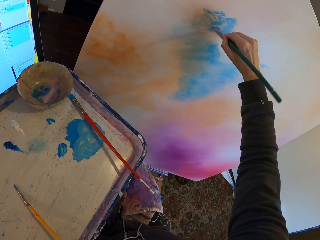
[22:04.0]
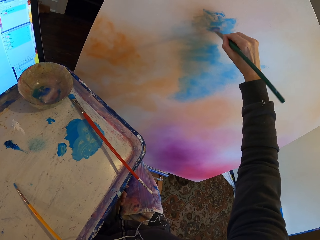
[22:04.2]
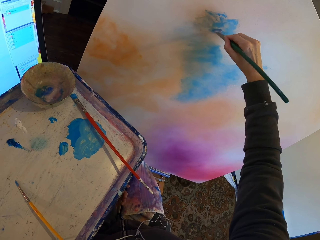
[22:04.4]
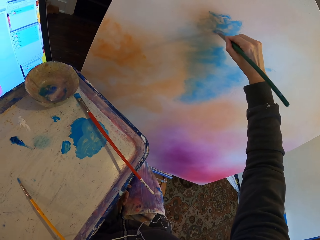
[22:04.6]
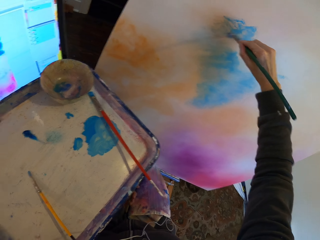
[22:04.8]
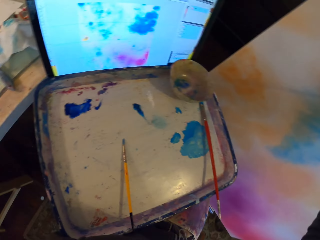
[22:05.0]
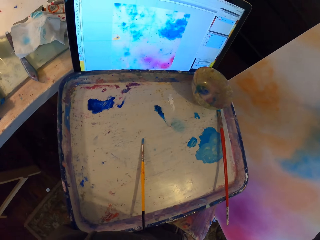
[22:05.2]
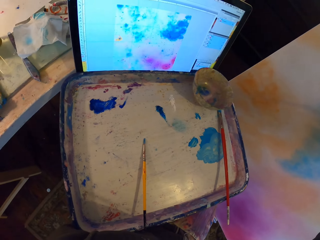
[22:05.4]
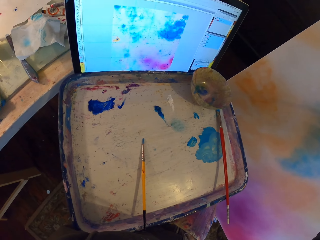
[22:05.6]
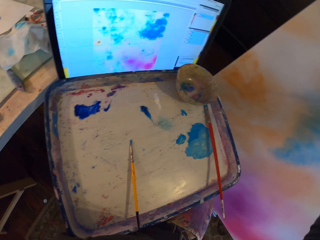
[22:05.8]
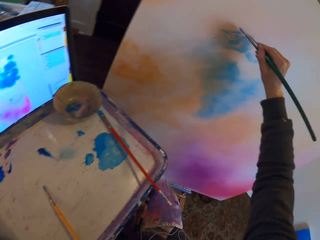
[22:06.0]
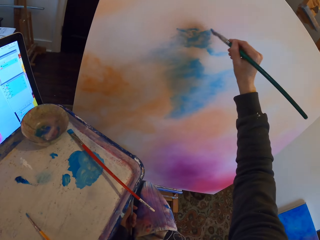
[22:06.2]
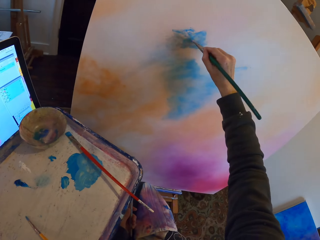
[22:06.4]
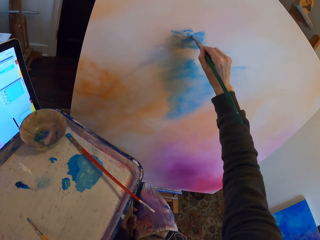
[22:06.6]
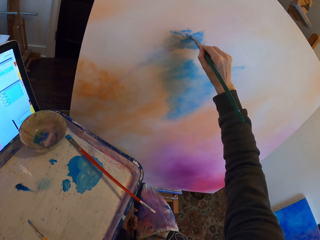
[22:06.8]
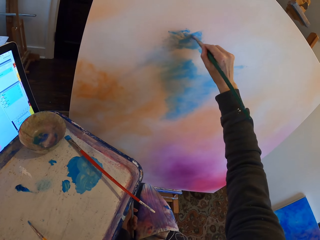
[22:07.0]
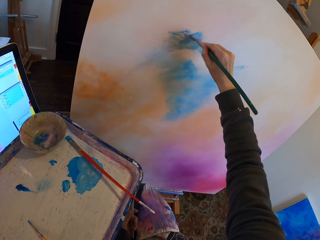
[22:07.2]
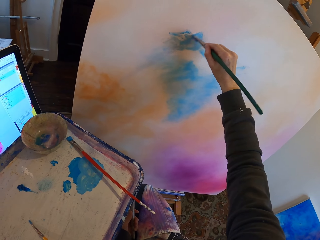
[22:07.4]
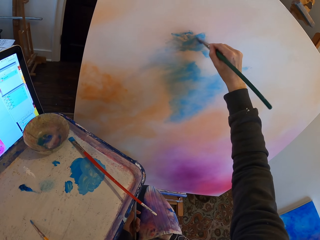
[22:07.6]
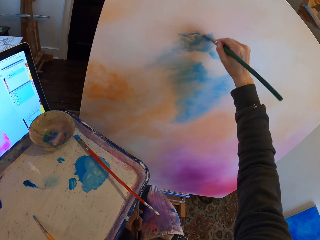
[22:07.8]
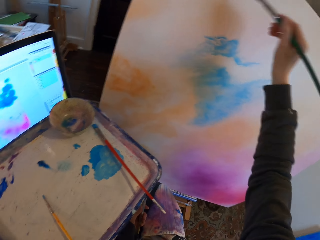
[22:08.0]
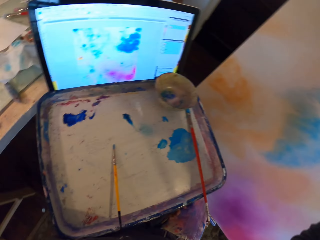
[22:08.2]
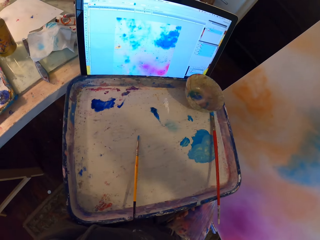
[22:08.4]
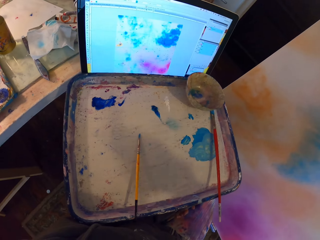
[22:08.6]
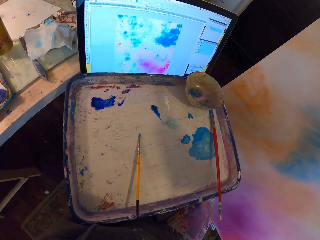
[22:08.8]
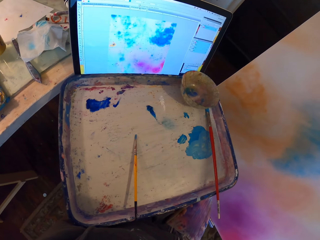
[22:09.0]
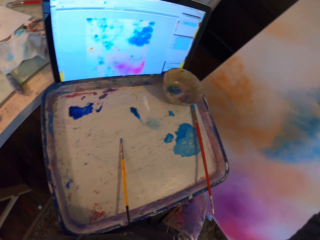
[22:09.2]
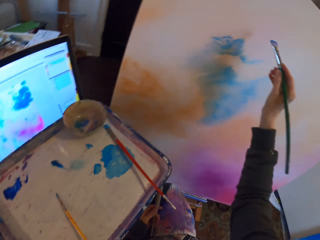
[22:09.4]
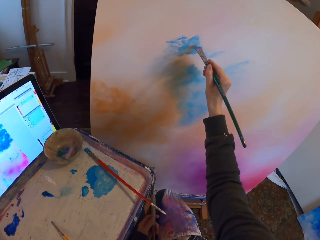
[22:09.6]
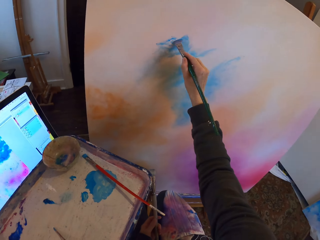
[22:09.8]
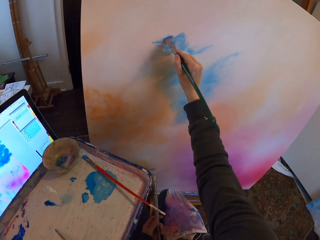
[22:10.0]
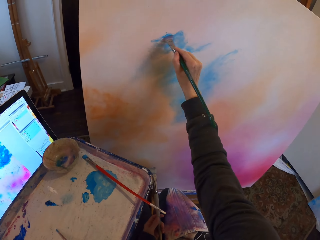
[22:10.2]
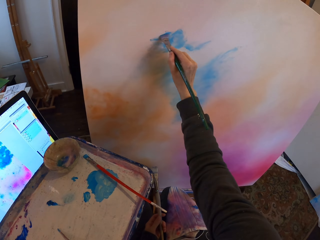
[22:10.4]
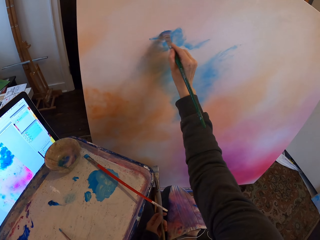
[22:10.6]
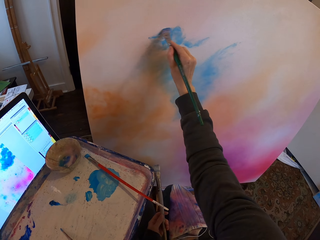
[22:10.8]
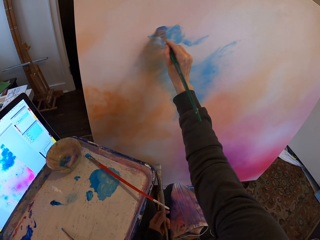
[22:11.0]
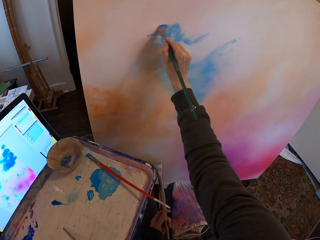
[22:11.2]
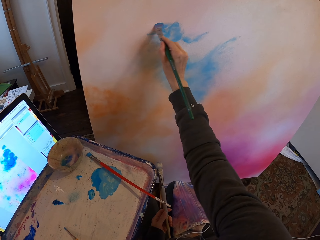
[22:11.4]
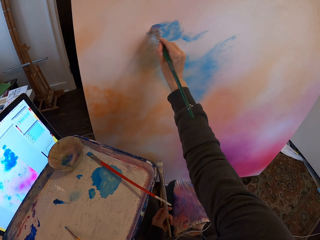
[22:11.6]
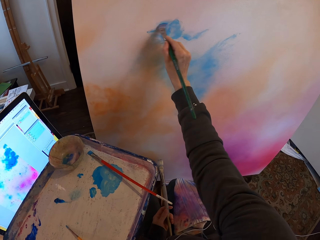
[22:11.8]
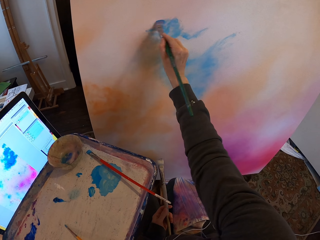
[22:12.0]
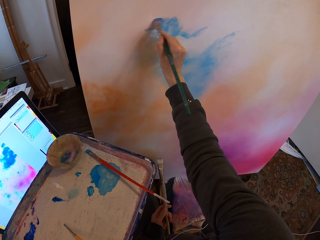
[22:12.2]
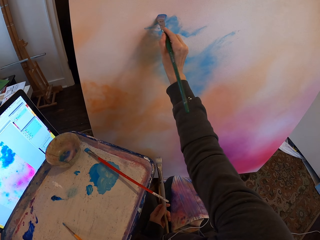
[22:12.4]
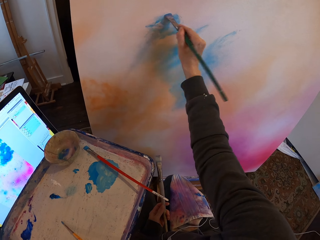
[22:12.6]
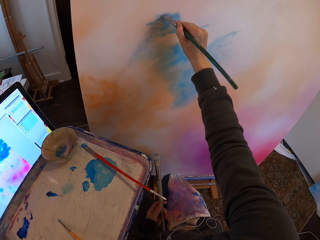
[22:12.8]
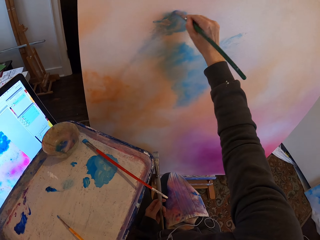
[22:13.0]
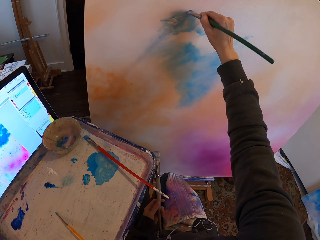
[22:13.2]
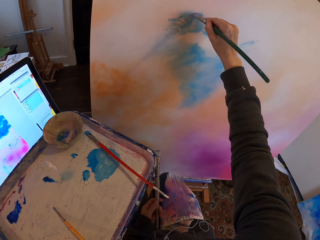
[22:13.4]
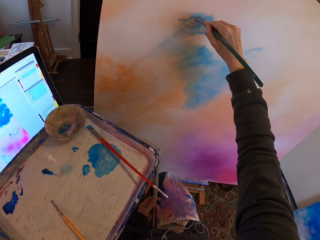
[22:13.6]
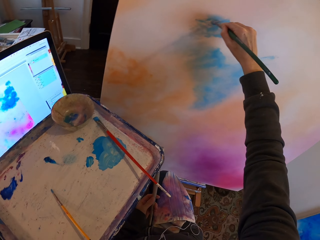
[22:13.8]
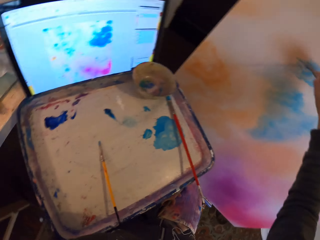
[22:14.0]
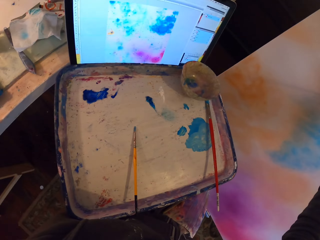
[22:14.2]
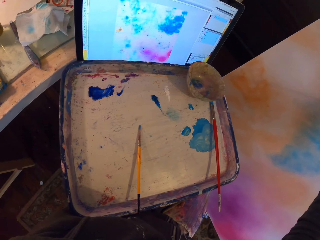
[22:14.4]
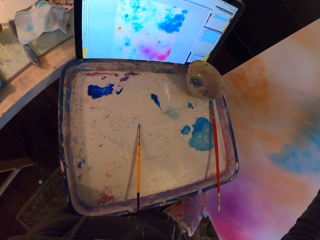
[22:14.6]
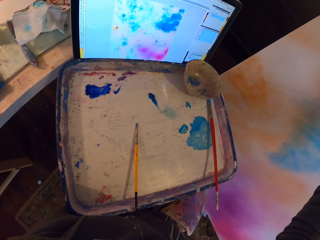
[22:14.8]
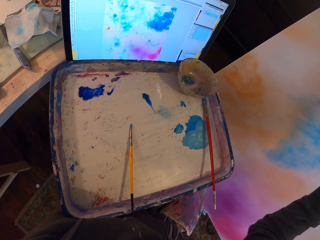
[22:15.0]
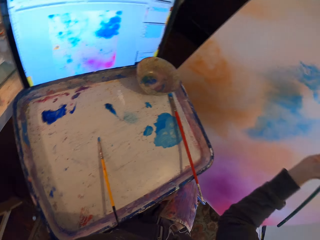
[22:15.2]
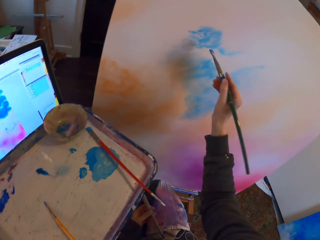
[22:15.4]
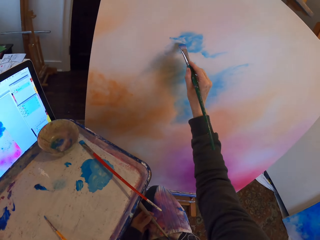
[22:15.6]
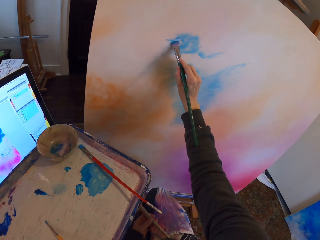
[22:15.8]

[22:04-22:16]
The camera wearer stares at the paintings. They paint on the painting board.

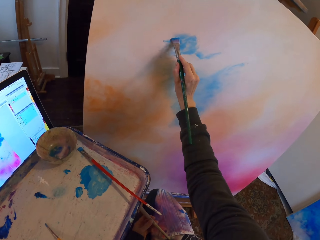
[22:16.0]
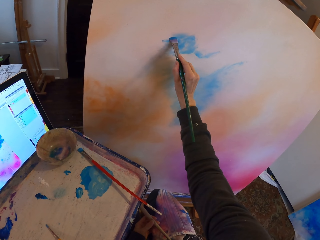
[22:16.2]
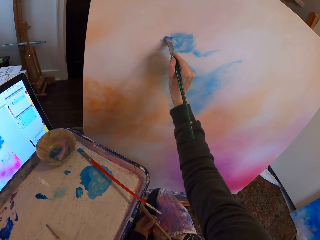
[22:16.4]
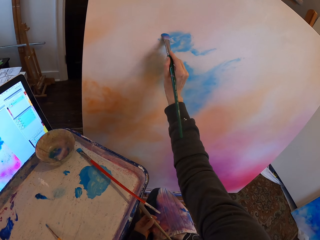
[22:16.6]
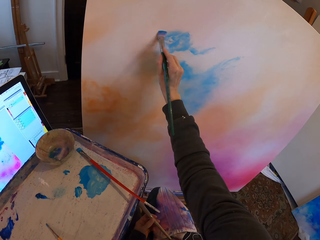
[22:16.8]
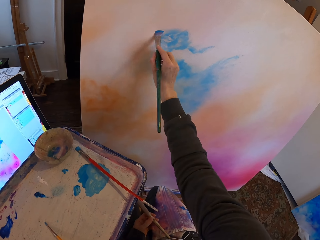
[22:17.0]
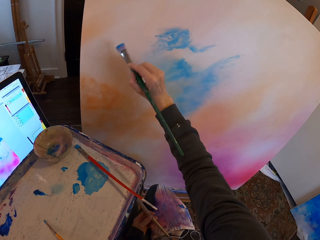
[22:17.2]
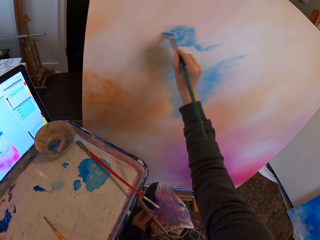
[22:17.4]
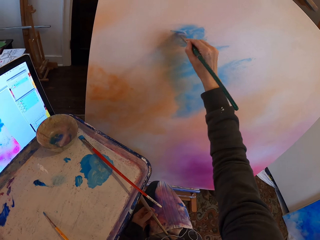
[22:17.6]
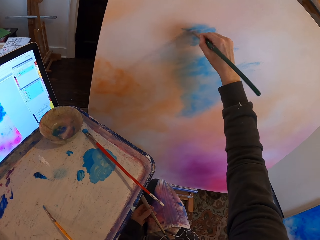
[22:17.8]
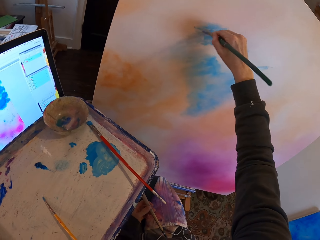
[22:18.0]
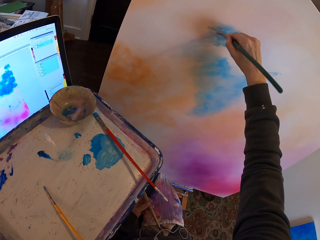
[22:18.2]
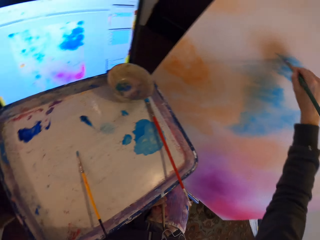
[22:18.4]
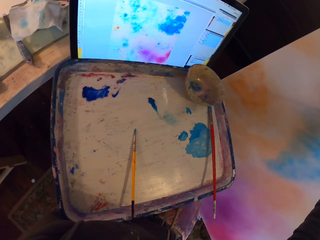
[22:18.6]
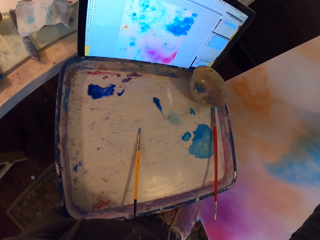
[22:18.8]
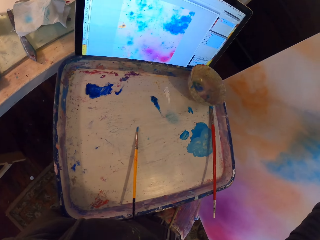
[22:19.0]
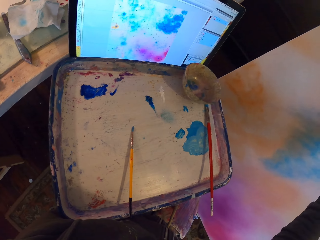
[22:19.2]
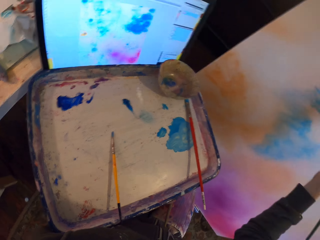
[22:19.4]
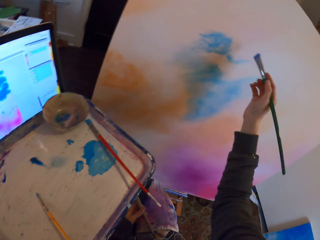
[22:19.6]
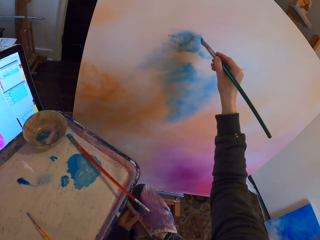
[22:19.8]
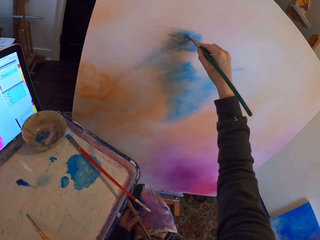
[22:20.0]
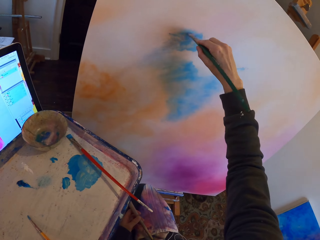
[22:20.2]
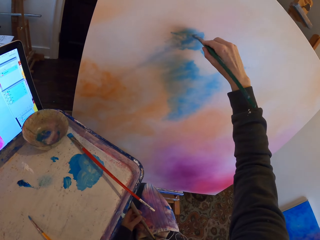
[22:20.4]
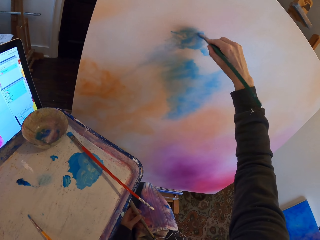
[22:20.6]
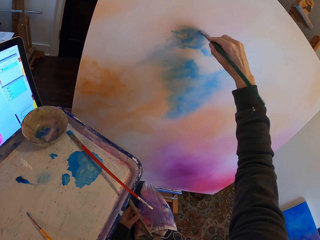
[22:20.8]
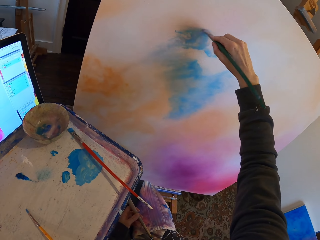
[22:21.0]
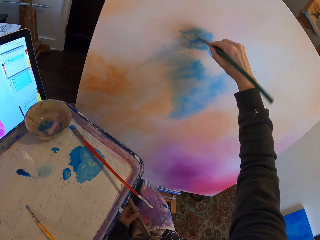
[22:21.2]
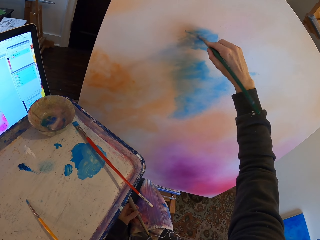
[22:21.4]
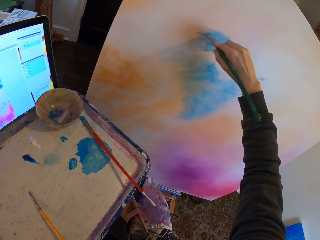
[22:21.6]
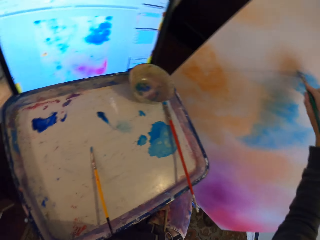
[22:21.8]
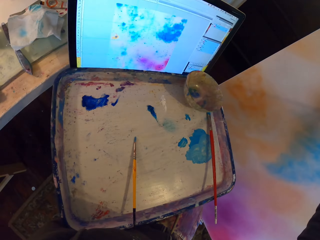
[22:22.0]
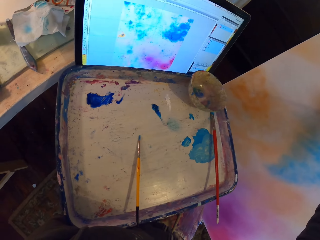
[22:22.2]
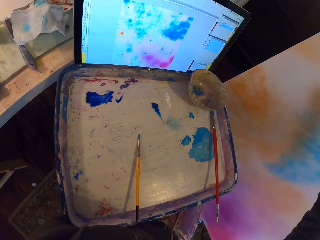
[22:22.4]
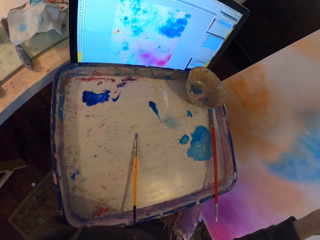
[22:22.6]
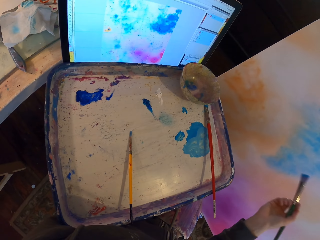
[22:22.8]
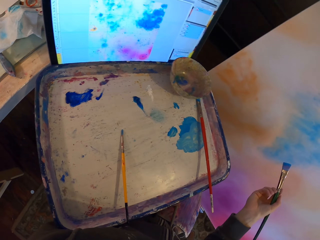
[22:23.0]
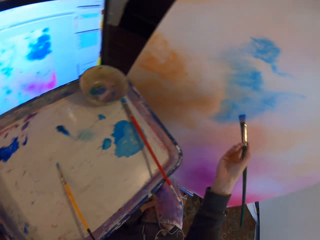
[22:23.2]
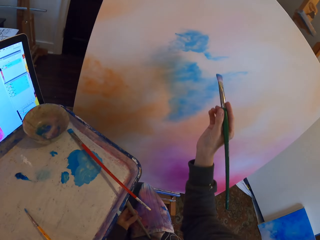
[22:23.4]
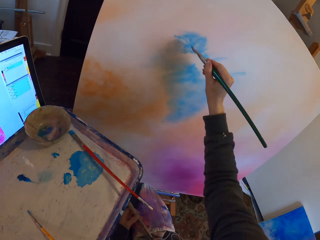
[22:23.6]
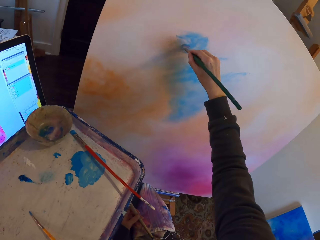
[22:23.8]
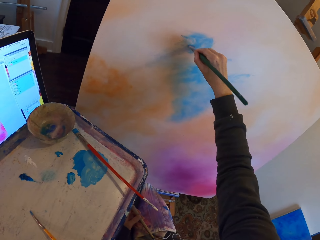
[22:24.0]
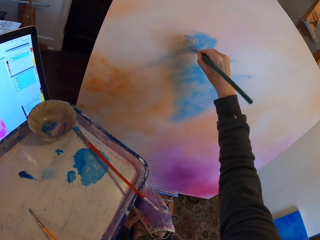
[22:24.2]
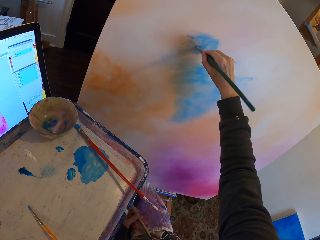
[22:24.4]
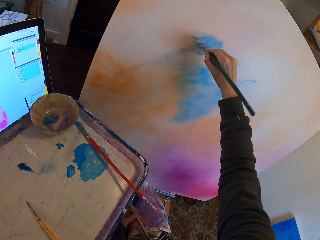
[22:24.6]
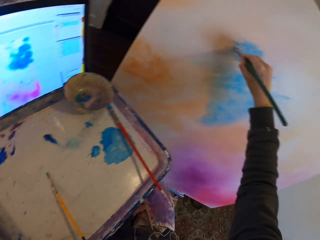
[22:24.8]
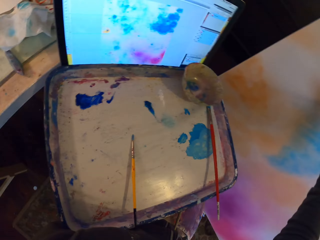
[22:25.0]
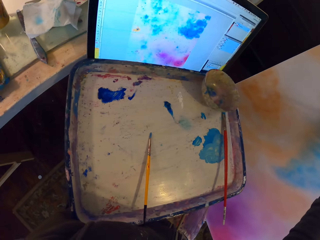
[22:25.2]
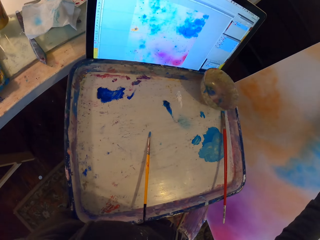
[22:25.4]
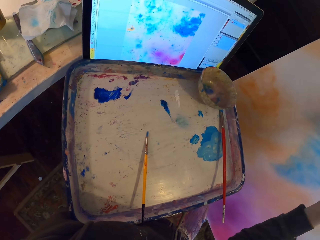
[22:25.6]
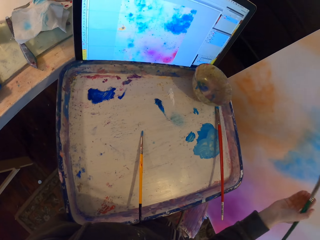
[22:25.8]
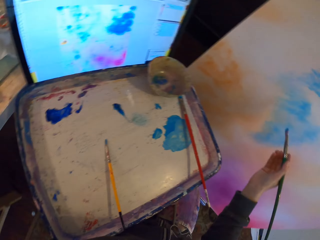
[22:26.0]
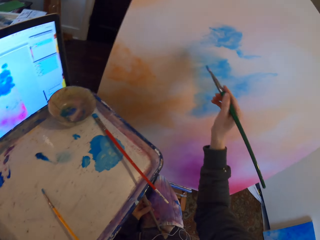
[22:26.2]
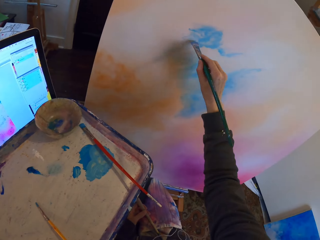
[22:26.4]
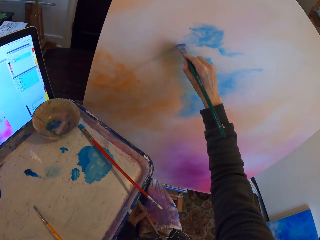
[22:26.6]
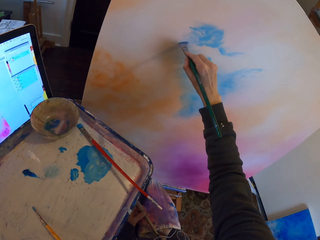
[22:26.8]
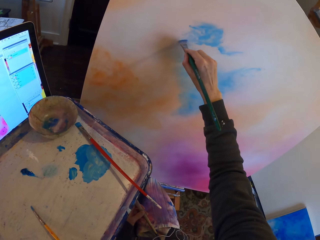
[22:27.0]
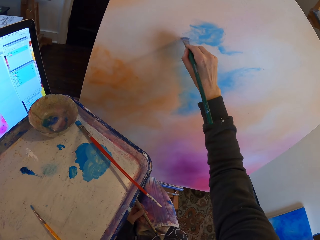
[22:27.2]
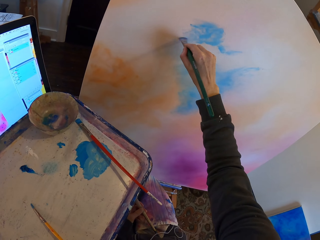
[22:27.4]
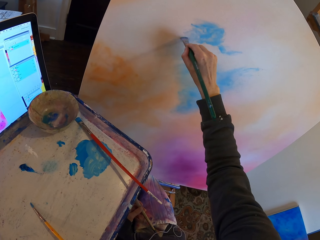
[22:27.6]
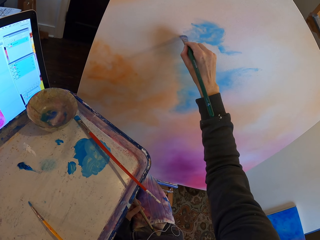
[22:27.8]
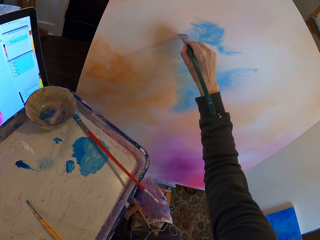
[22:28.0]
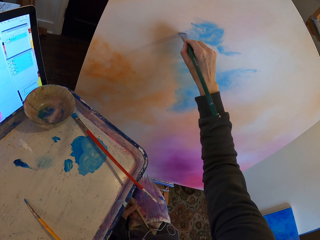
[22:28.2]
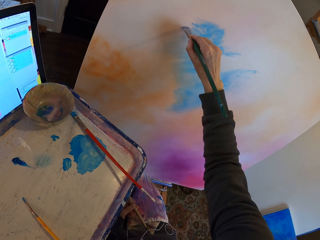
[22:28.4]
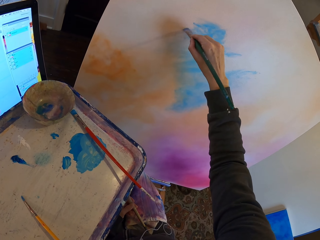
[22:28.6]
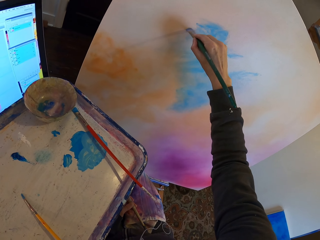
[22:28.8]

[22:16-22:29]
The camera wearer stares at the paintings. They paint on the board.
